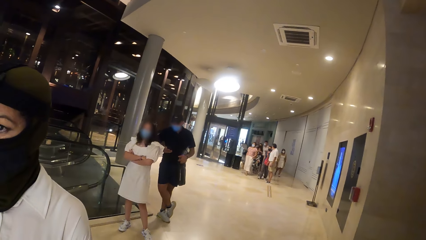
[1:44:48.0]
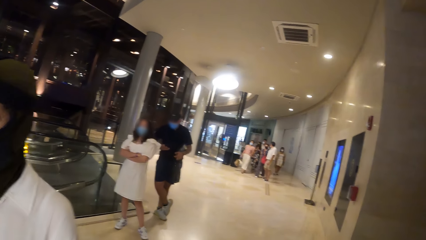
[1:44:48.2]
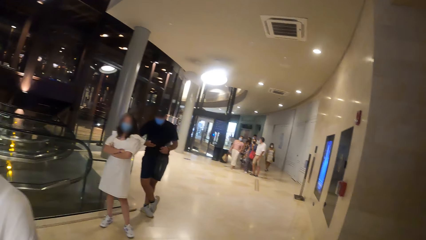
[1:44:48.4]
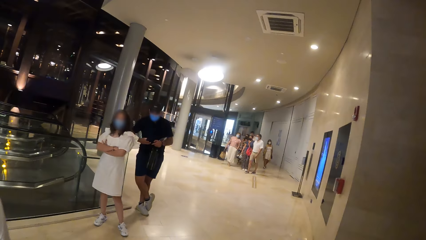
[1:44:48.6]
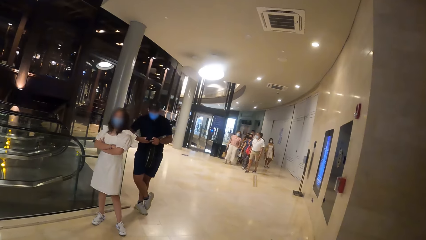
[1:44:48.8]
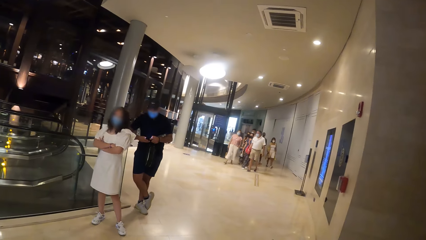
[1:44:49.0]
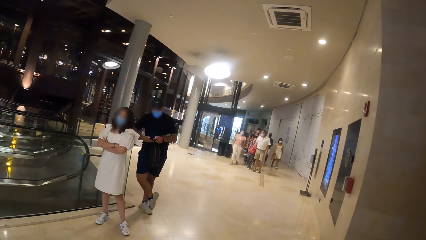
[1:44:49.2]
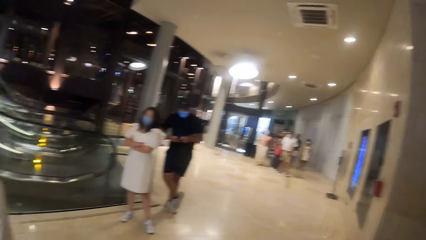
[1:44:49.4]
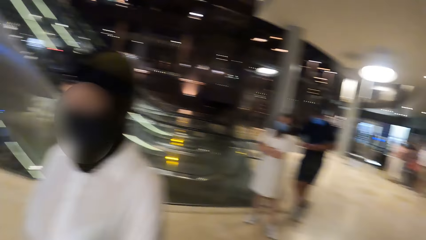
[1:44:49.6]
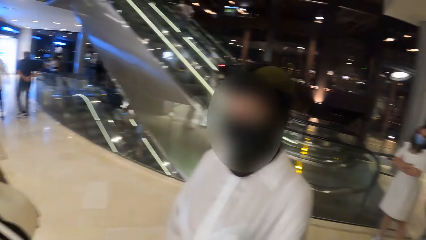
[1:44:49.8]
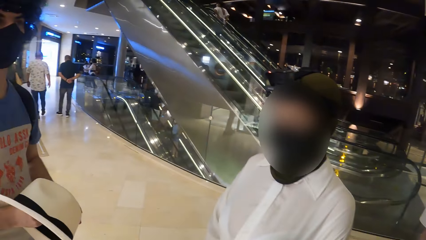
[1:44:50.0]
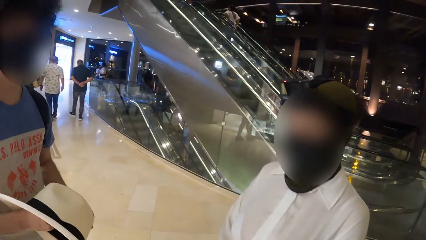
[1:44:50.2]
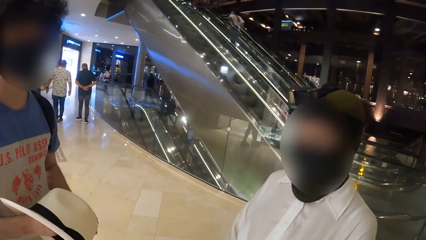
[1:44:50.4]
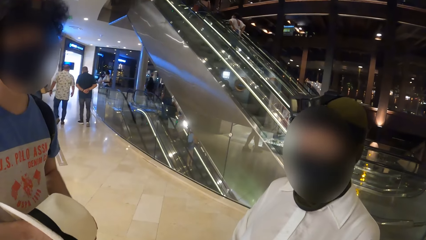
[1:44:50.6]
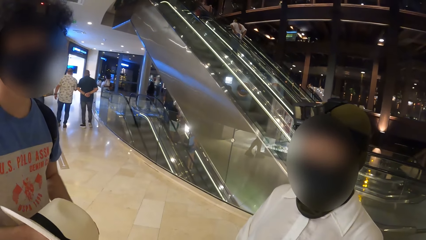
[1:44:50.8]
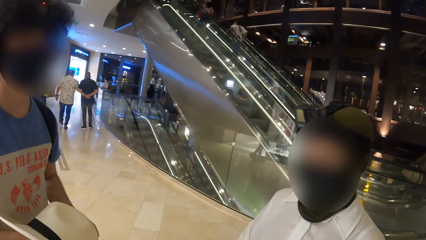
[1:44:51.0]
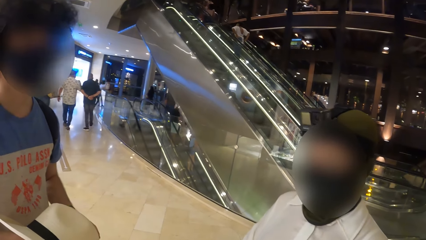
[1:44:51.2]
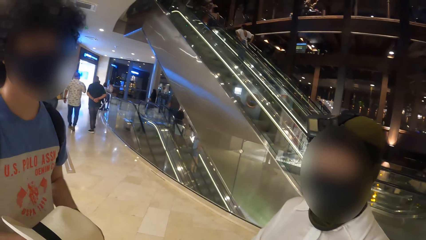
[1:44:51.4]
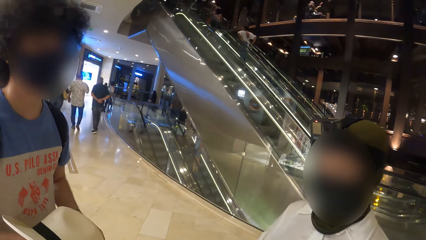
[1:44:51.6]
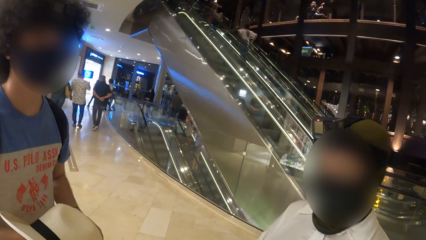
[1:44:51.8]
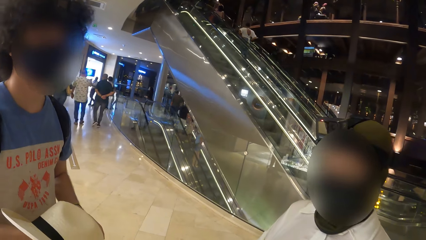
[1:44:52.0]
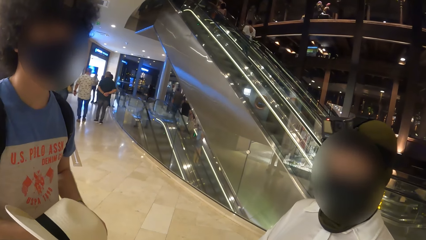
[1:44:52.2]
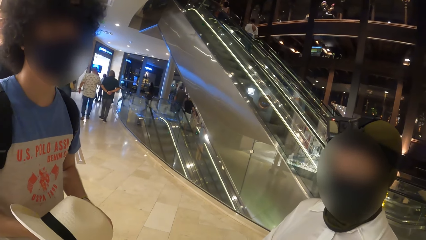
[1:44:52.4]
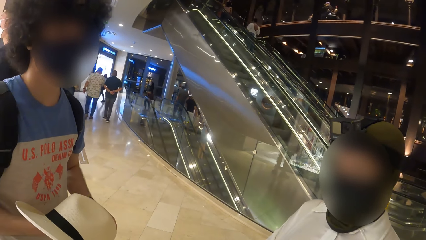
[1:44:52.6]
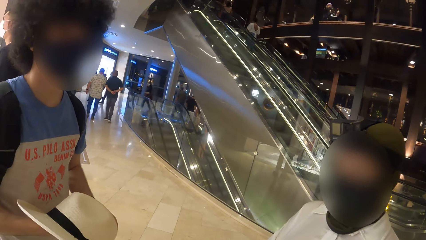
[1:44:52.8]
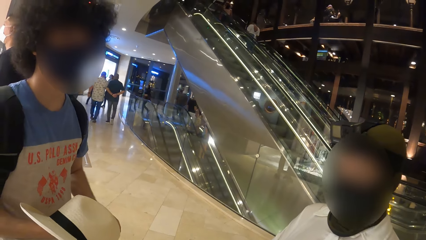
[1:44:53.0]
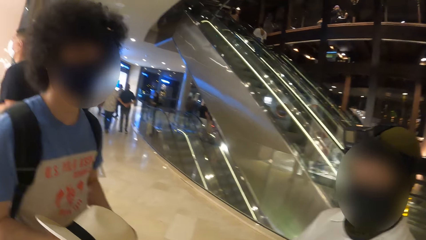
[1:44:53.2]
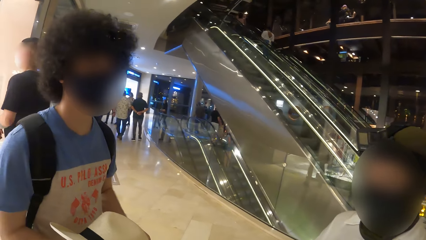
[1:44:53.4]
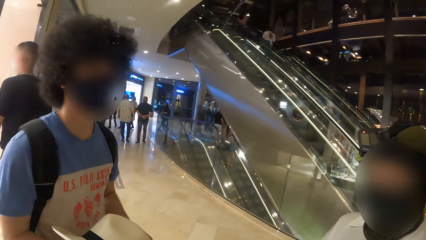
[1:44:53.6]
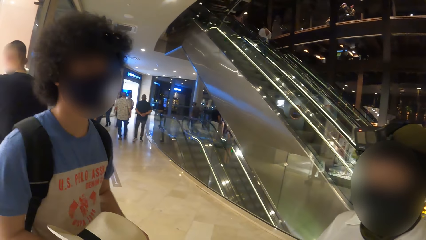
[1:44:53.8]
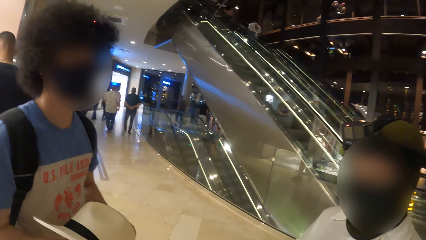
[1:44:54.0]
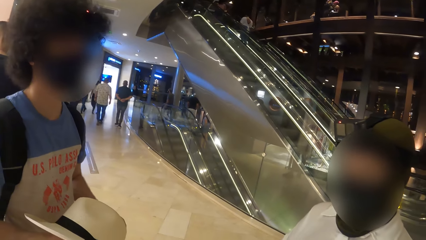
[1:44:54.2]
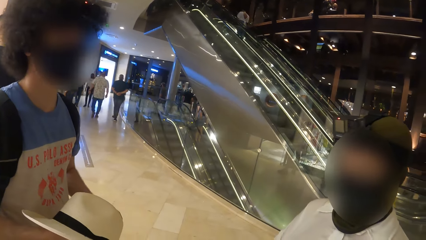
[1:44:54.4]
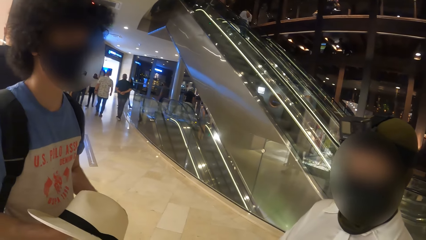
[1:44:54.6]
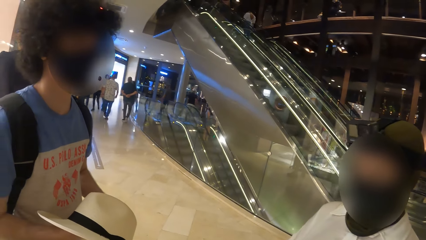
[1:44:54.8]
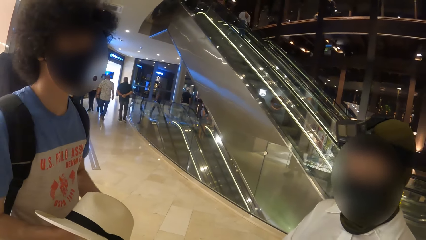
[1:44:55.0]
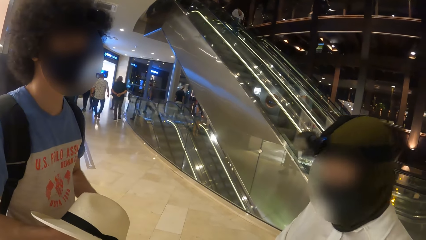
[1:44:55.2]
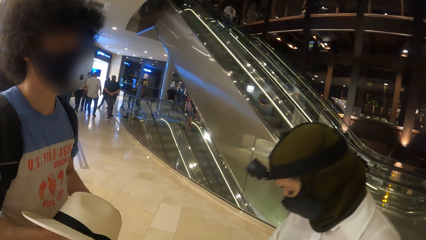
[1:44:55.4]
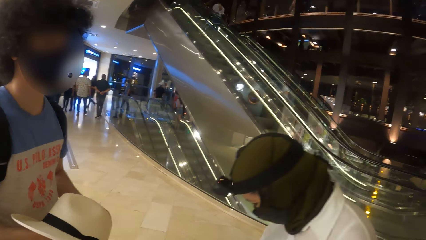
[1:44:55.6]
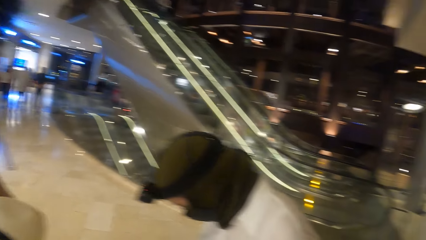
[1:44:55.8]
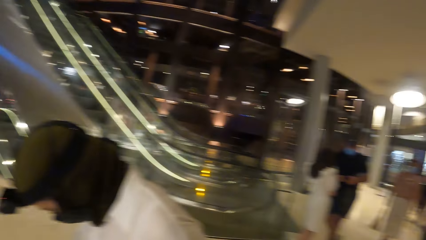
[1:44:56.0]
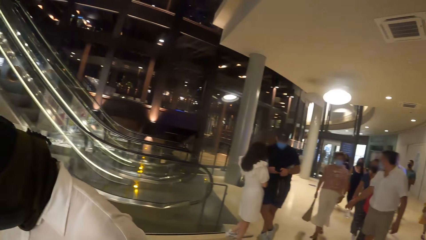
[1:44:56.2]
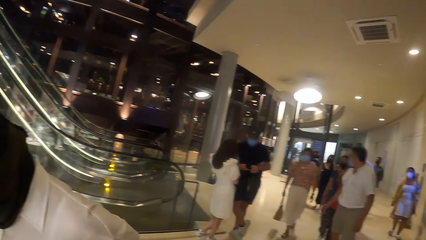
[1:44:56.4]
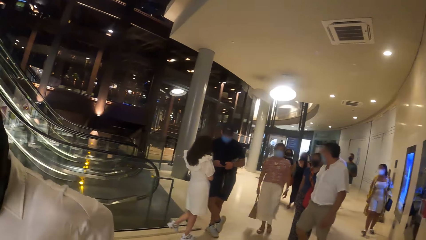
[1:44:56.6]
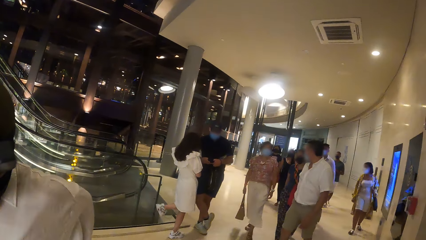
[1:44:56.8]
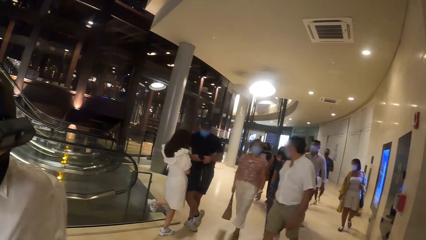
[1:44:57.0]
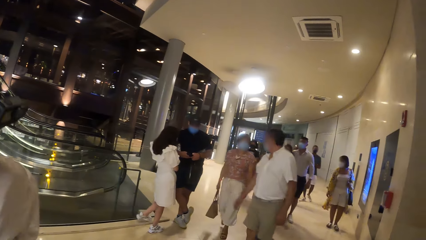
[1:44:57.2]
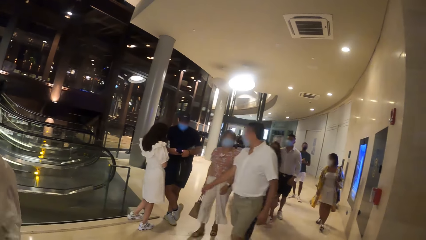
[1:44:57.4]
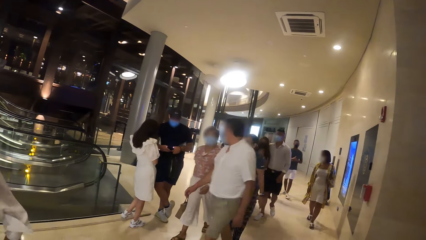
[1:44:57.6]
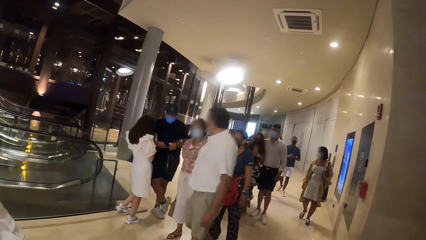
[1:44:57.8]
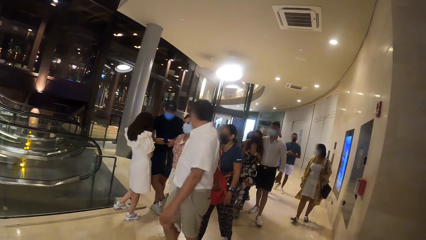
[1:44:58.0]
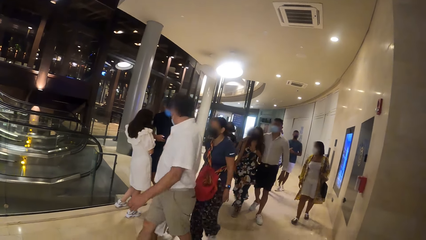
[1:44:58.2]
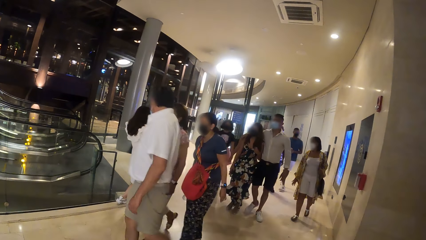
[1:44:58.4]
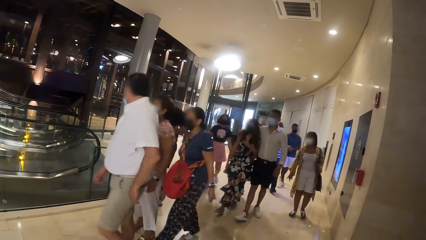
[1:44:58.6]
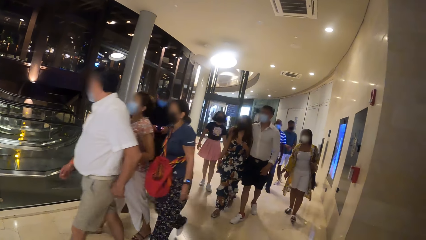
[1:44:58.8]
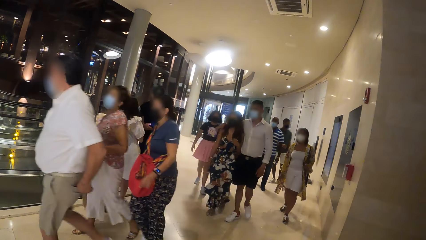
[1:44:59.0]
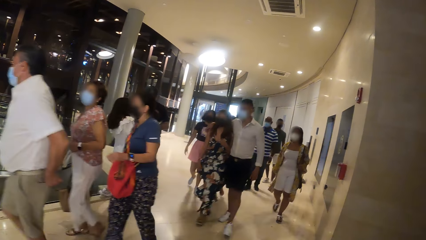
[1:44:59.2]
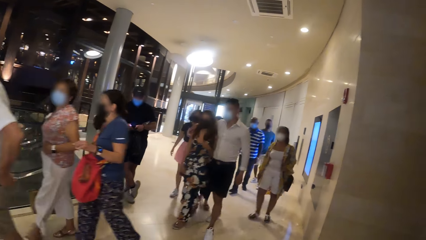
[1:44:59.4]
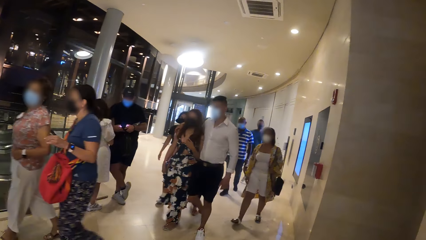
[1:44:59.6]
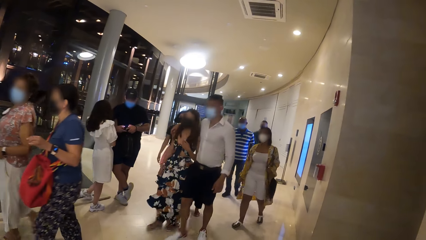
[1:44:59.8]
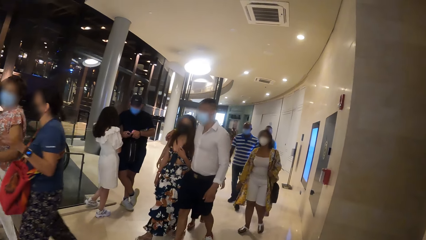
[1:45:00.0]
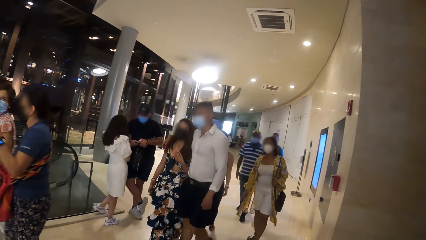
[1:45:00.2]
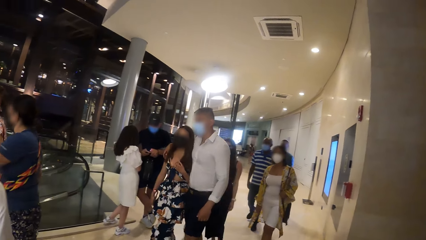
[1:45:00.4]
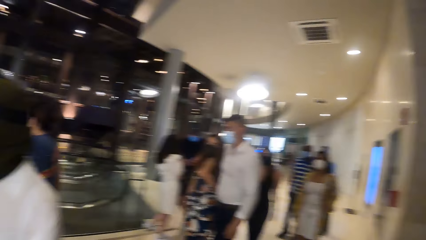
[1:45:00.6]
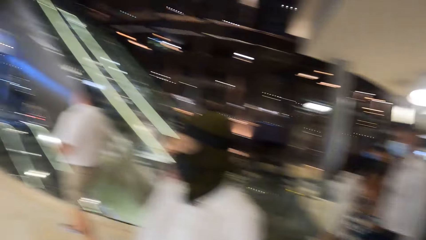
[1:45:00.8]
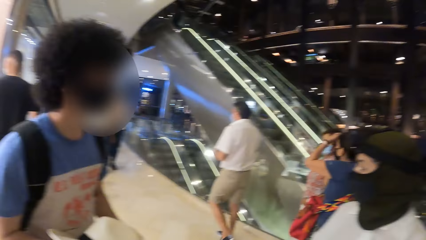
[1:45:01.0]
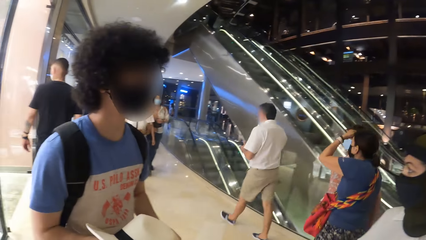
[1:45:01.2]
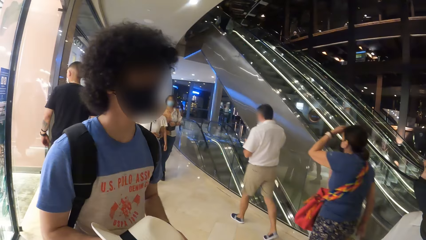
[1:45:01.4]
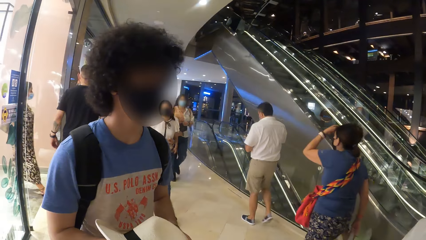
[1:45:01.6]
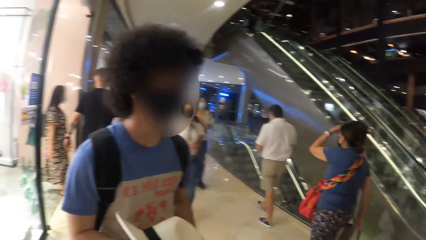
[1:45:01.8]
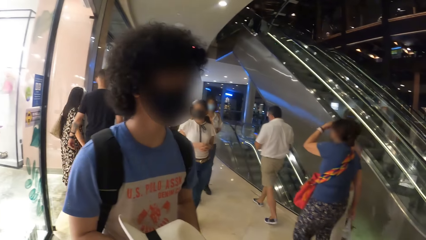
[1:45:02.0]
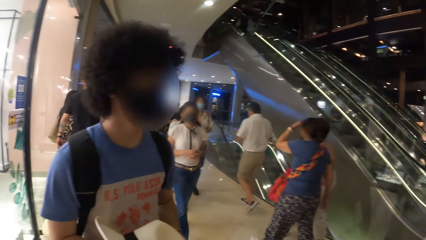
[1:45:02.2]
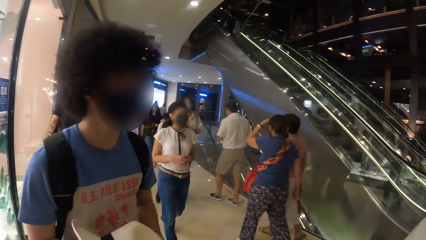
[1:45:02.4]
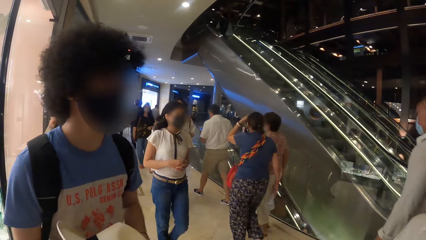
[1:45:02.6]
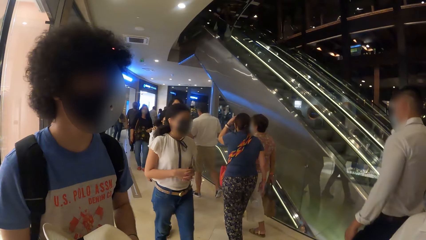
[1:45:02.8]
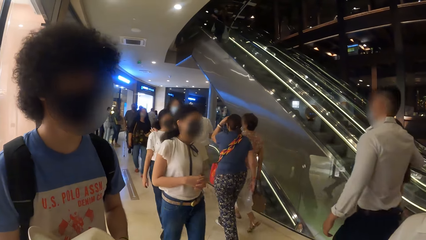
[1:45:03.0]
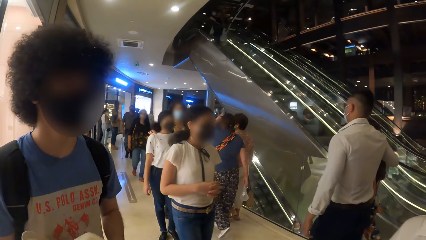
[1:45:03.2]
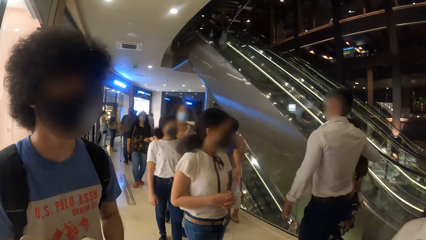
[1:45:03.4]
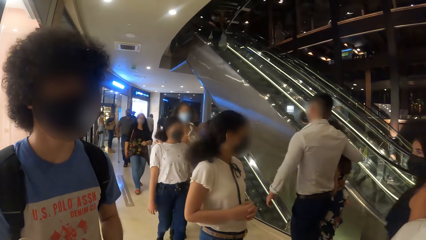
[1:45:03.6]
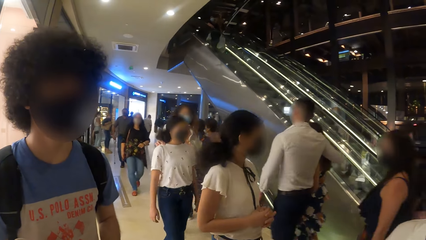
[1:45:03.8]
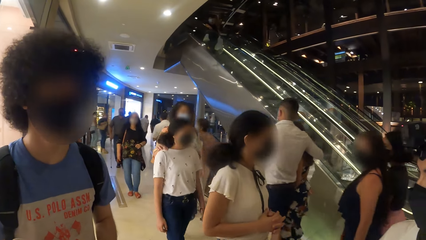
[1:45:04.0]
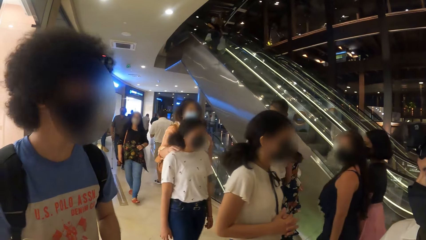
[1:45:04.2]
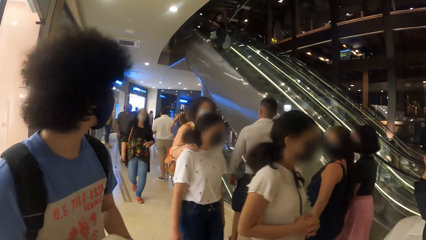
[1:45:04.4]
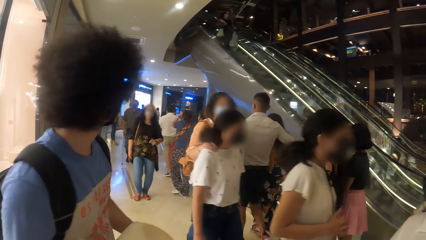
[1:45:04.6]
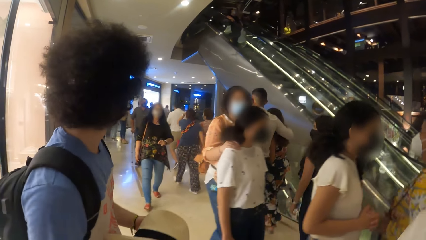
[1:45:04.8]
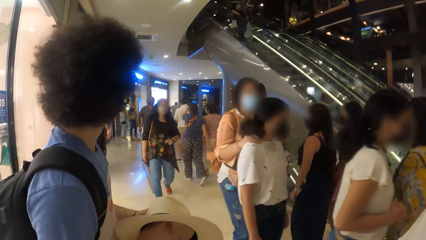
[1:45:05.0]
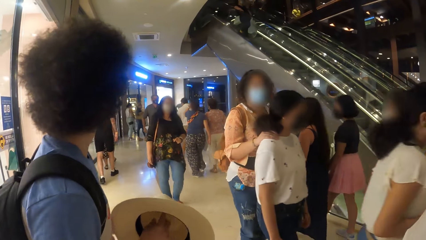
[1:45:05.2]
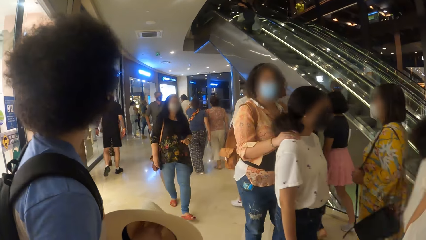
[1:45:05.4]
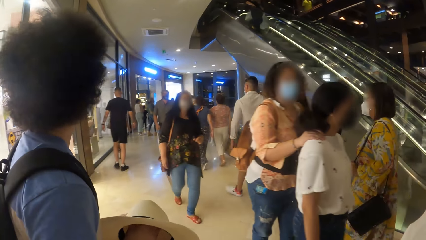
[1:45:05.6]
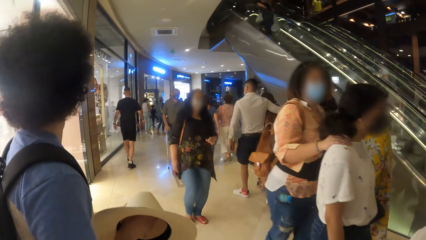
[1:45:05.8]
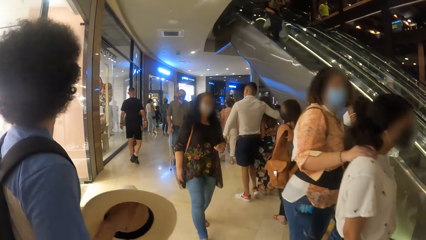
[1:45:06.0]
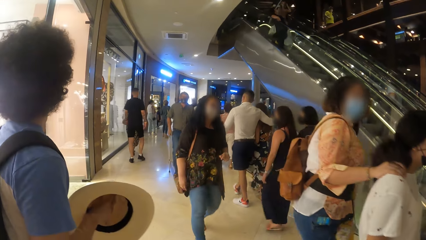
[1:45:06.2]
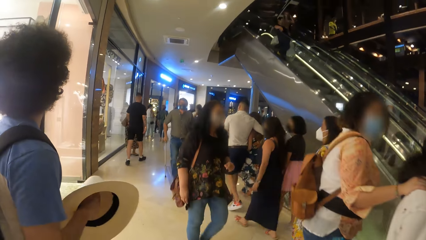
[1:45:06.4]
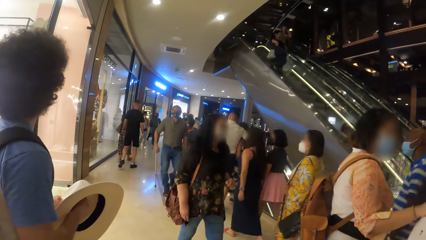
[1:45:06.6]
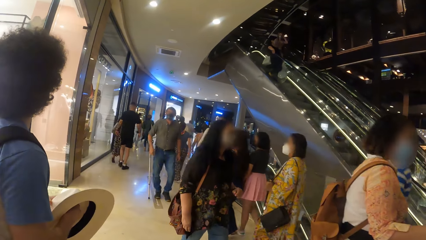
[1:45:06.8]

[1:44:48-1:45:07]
The camera wearer looks around the building.
